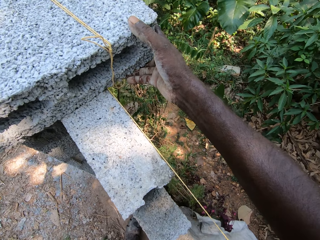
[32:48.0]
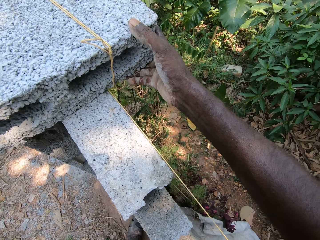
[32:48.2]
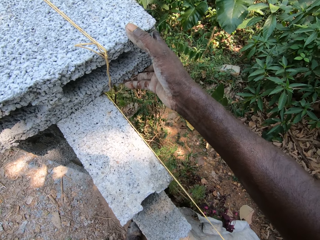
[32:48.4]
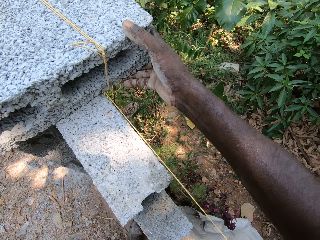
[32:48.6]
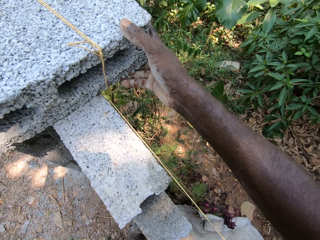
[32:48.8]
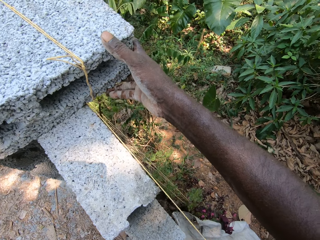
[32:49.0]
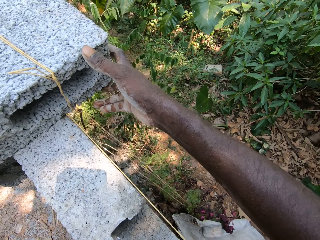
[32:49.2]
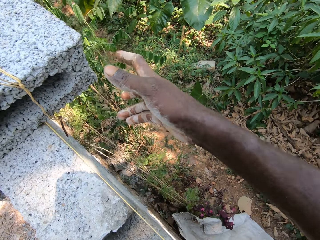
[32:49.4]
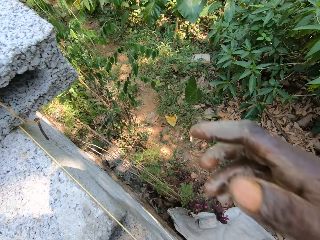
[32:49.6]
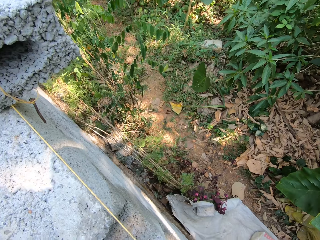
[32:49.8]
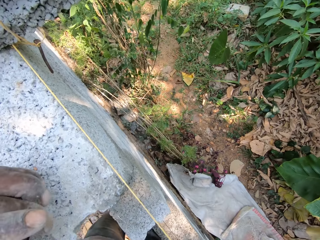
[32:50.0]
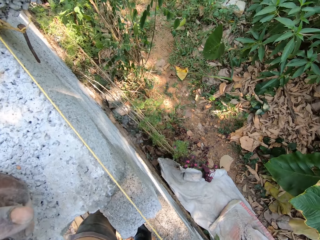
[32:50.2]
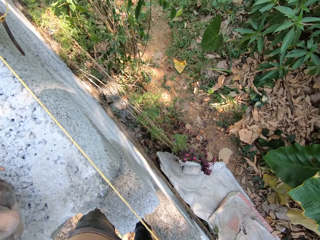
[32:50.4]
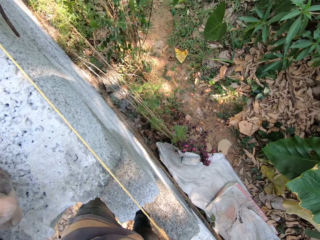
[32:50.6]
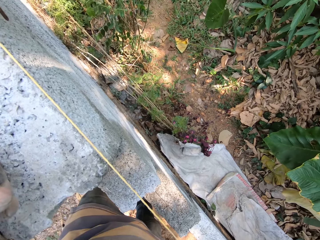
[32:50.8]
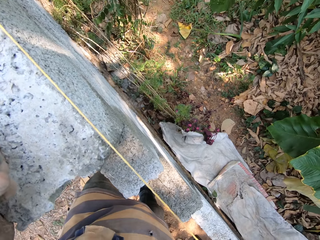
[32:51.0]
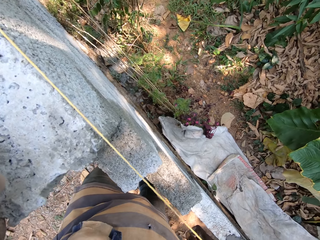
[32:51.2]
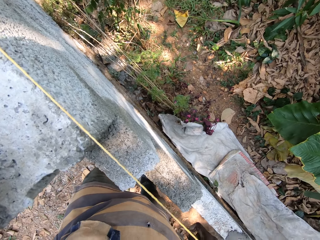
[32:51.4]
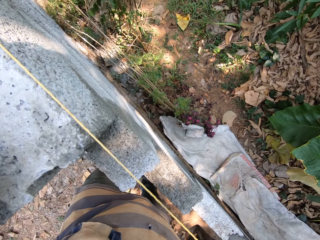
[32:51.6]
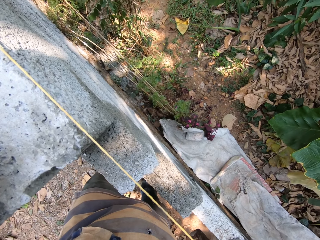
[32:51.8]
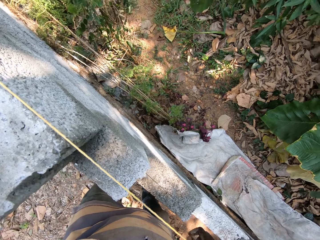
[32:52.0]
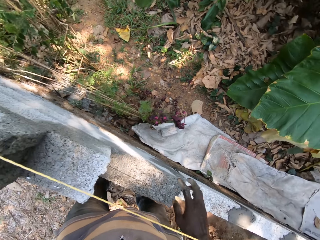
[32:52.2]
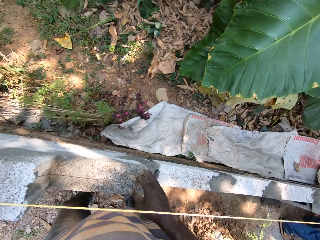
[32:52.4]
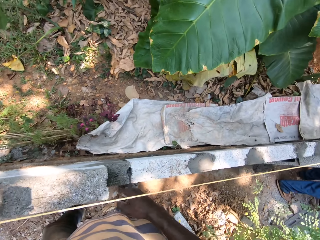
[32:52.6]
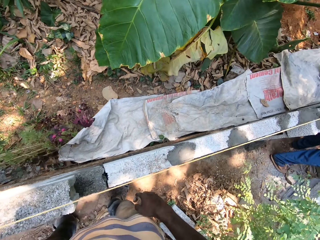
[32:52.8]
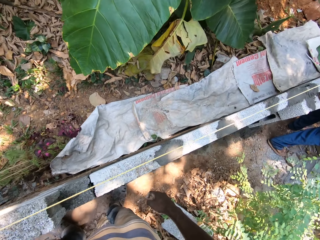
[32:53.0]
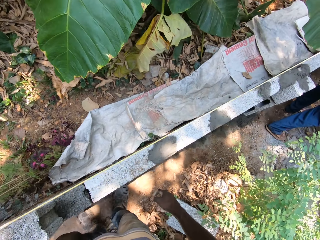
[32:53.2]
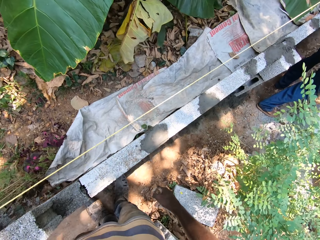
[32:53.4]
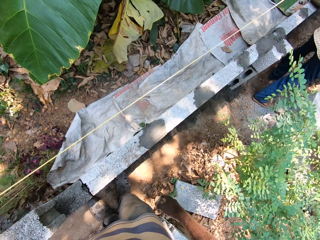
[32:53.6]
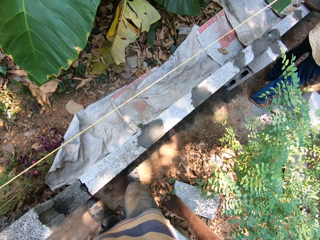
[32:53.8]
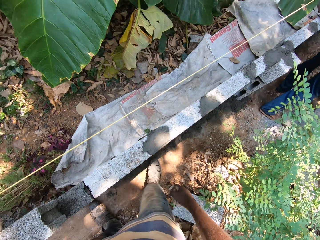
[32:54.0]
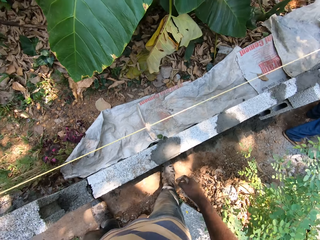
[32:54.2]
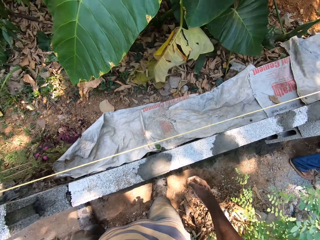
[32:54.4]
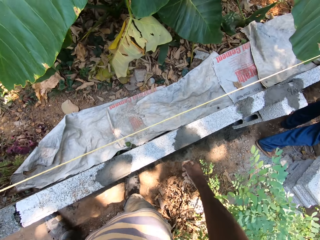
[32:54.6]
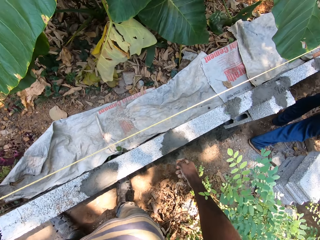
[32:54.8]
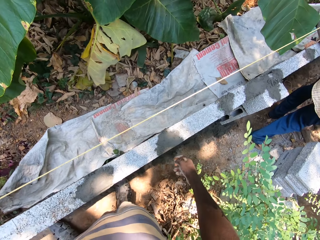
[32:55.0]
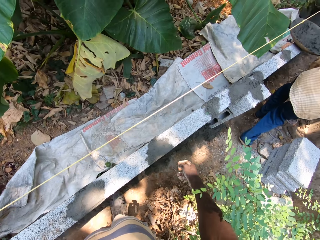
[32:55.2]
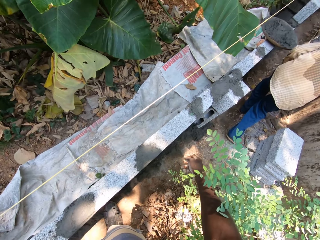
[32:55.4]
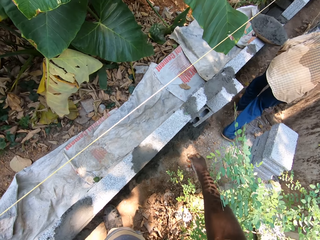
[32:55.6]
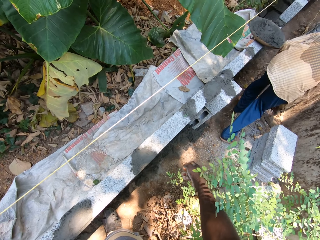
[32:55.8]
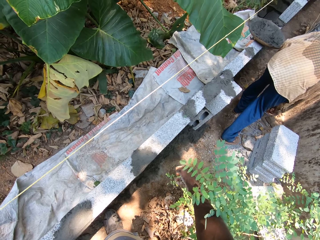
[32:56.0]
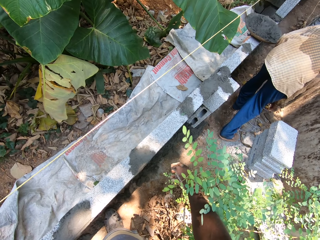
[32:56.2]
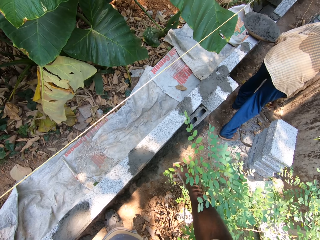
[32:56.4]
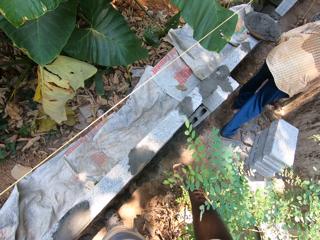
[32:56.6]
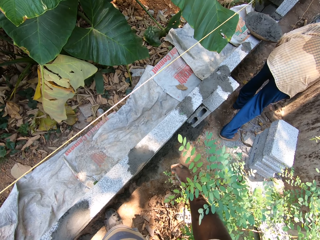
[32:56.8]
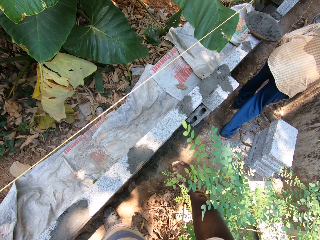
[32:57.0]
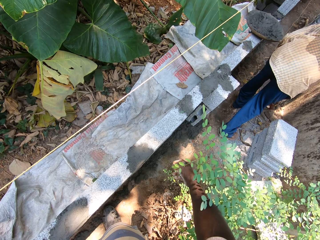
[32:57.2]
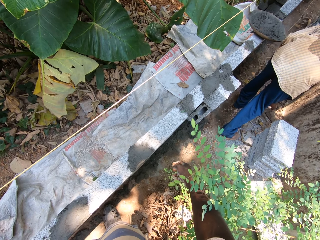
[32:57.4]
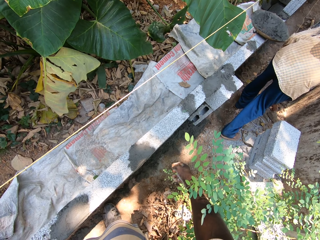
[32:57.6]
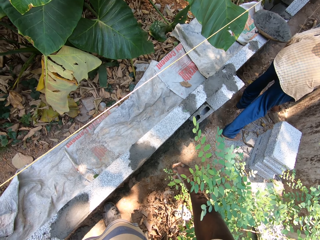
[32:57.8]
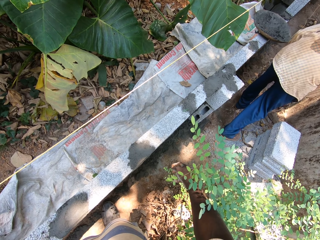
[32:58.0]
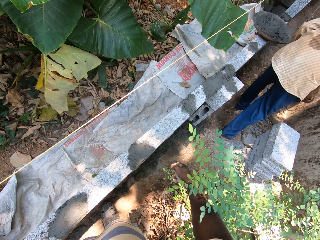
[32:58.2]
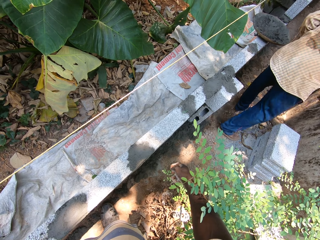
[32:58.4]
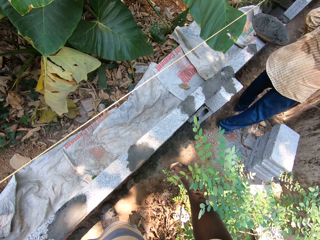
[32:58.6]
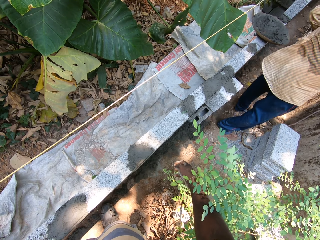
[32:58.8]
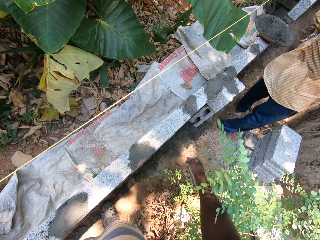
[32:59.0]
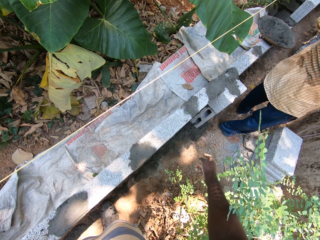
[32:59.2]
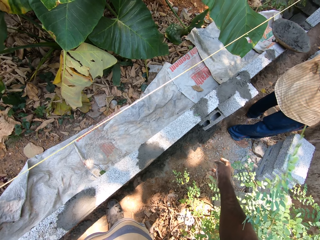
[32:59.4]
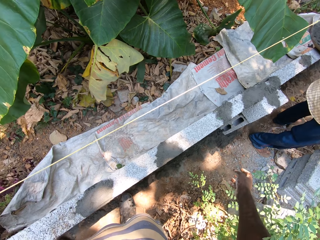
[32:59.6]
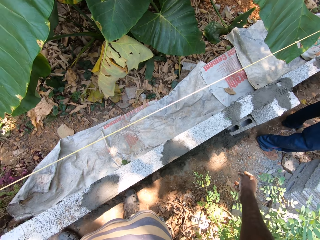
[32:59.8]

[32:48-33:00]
The camera wearer pulls the stone. He places his left hand onto the wall. He places his right hand onto the wall, and interacts with the man. The man picks pipes from the ground with both hands.

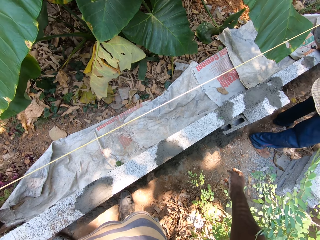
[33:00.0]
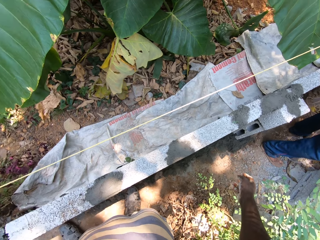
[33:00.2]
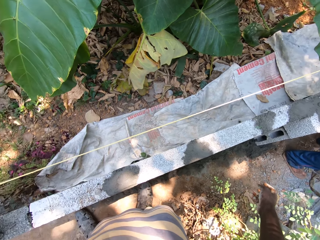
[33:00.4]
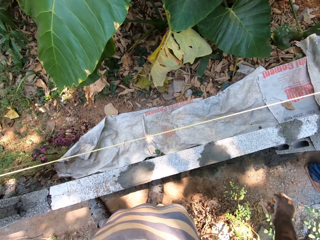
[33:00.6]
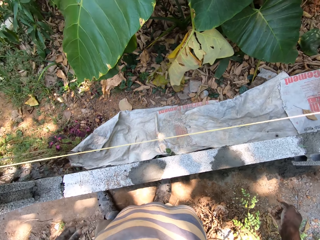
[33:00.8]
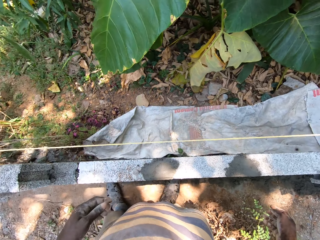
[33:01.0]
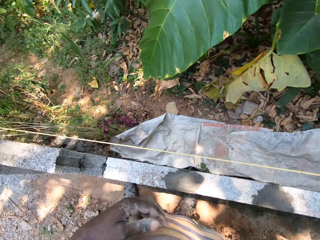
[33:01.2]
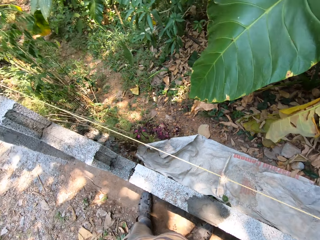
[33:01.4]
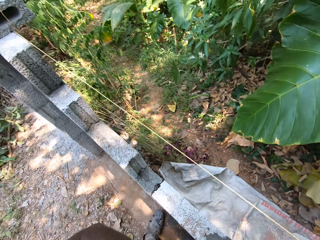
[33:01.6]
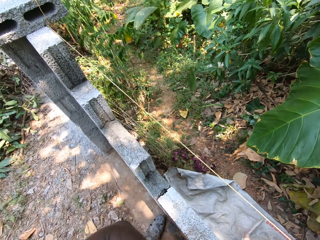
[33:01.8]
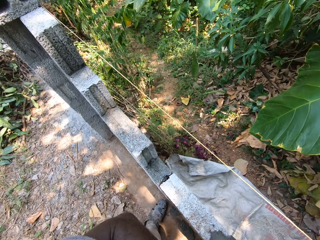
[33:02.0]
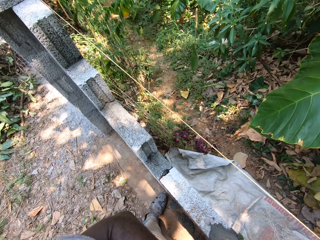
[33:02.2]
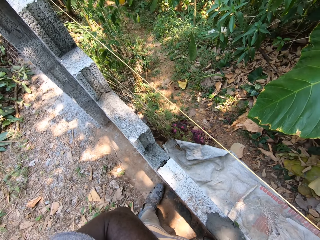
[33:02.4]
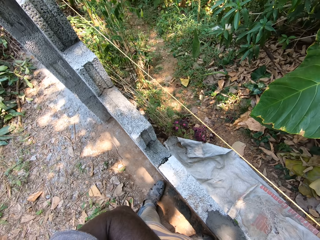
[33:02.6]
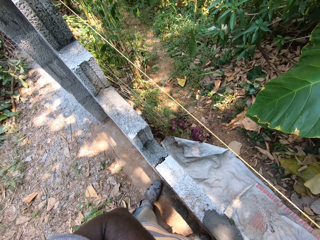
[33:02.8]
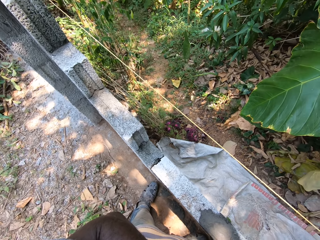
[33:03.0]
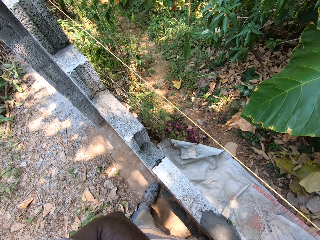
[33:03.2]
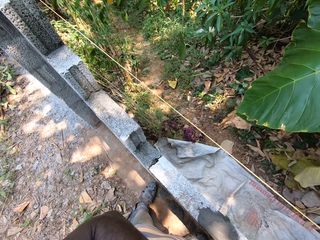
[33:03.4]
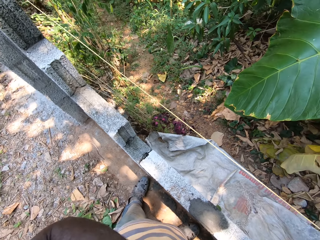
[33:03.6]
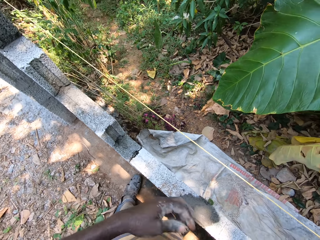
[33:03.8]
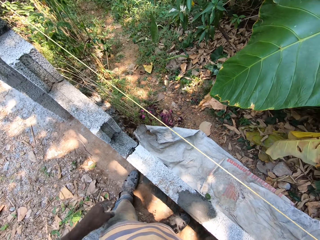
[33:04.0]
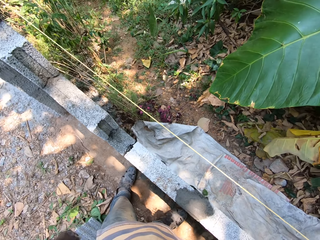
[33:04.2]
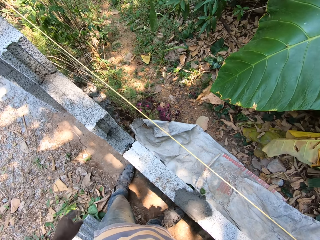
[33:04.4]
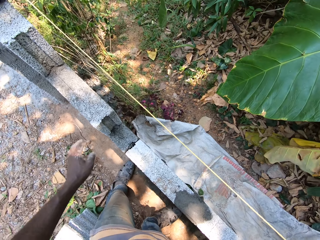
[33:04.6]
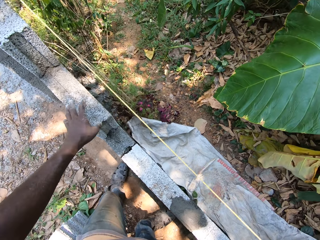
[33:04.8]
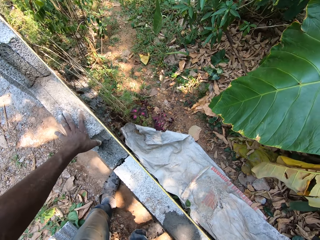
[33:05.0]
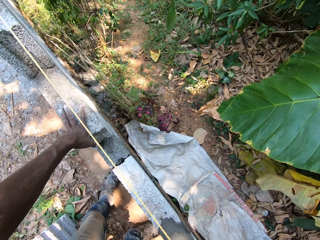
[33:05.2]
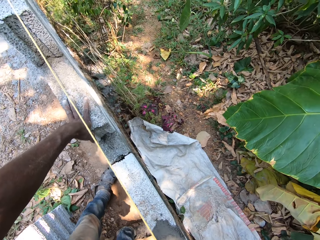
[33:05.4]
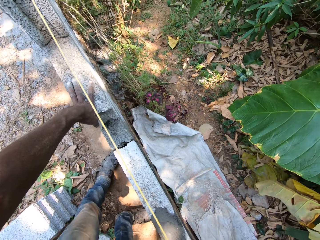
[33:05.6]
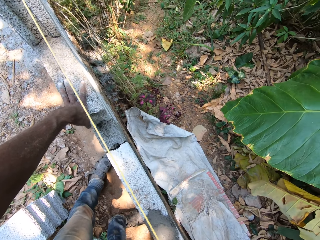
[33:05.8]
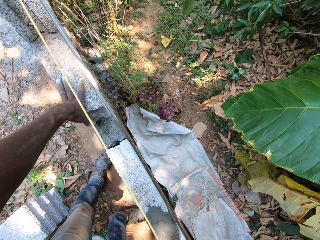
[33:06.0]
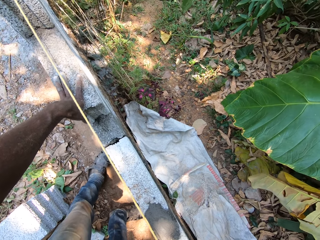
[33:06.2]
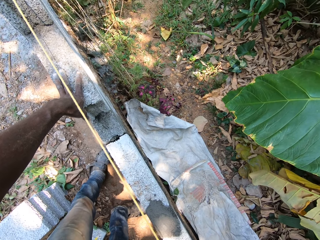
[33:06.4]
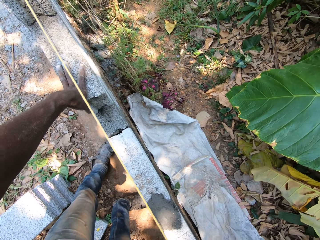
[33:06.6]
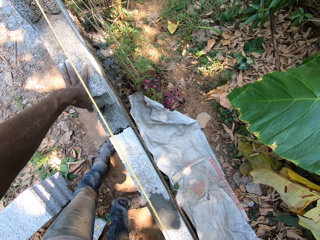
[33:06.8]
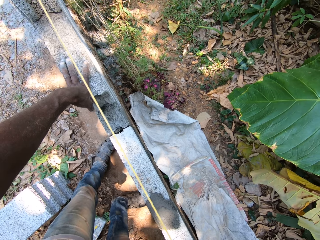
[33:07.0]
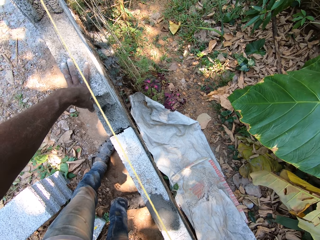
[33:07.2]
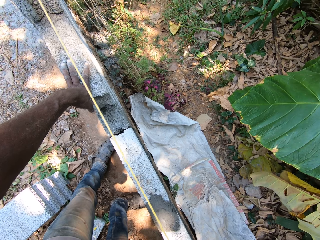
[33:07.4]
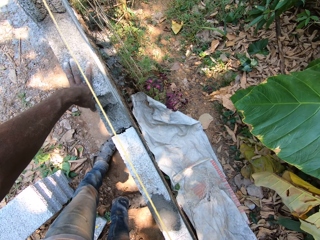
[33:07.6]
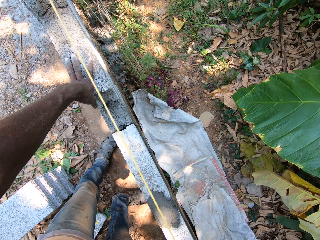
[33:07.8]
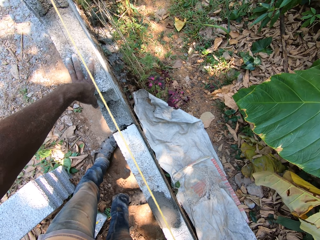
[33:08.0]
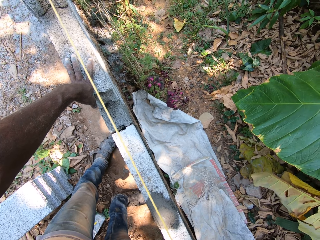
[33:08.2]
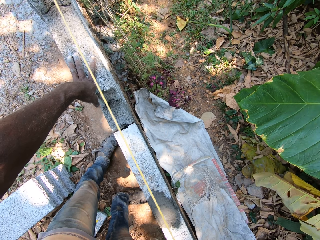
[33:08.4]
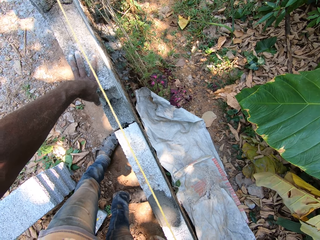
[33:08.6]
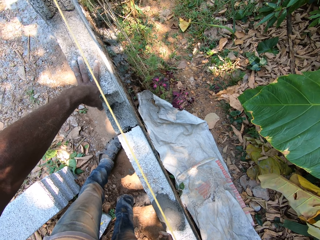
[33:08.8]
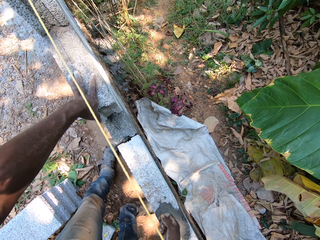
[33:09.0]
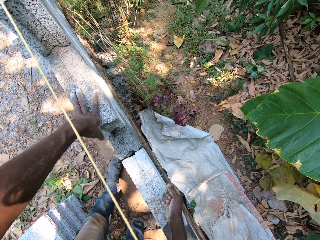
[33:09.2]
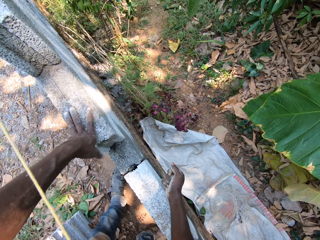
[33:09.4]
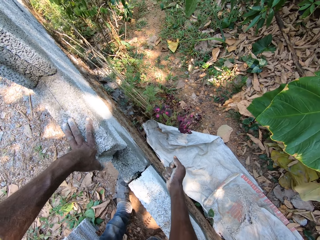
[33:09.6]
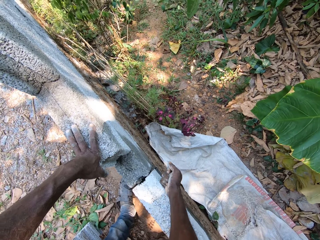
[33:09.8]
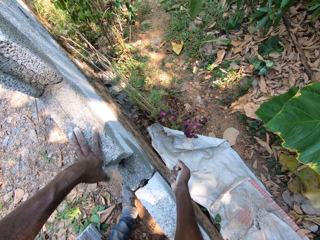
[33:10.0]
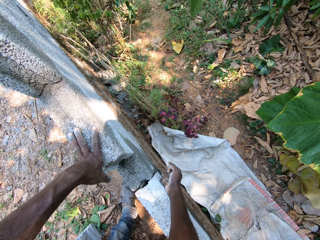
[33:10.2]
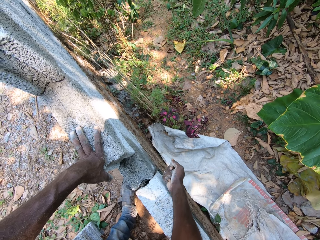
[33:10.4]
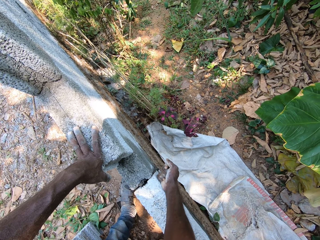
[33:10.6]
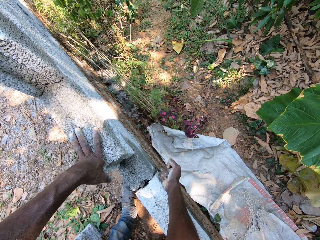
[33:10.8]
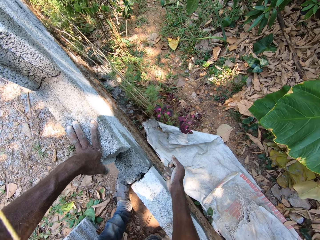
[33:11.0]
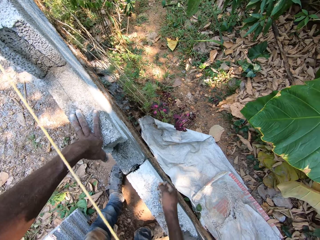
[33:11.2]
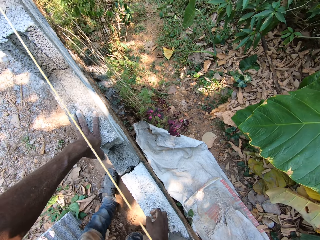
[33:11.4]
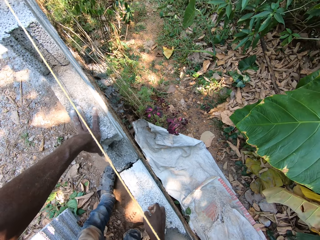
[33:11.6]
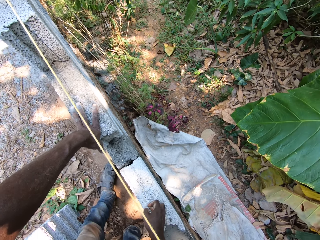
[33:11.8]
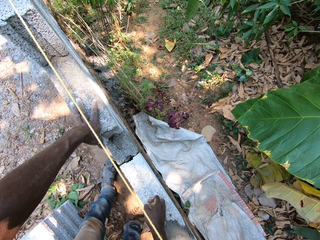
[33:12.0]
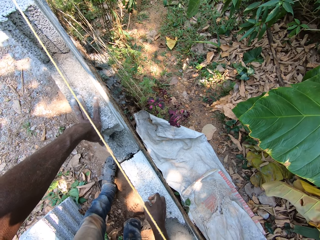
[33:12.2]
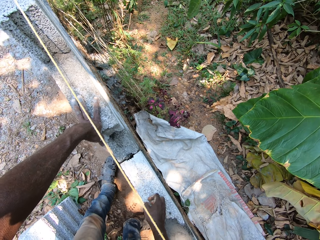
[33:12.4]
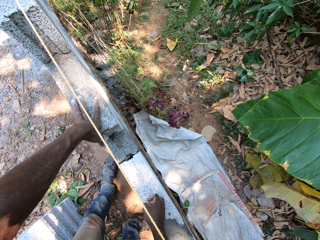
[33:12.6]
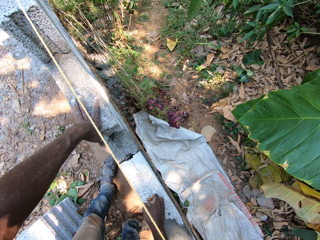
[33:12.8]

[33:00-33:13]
The camera wearer touches his face with his left hand. He interacts with the man. He lowers his left hand. He places his left hand onto the wall. He places his right hand onto the wall. He hits the stone with his hand.
